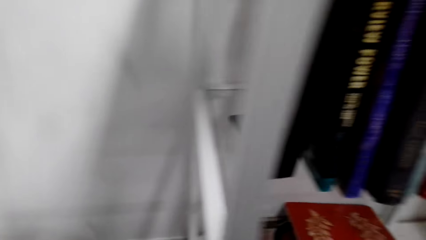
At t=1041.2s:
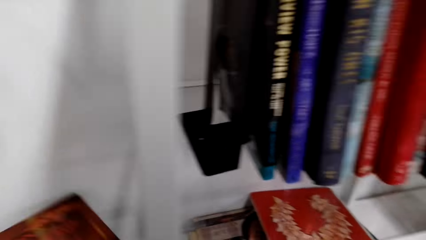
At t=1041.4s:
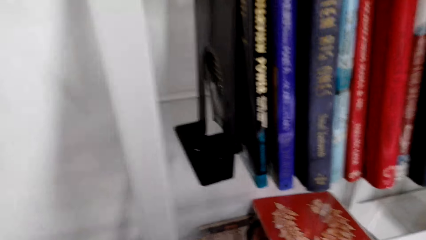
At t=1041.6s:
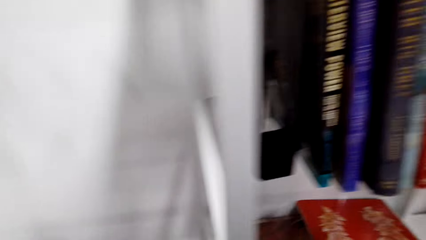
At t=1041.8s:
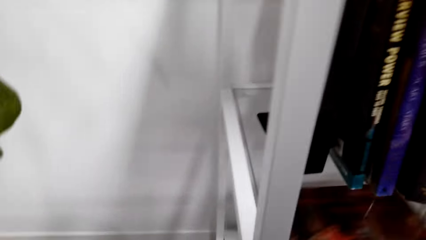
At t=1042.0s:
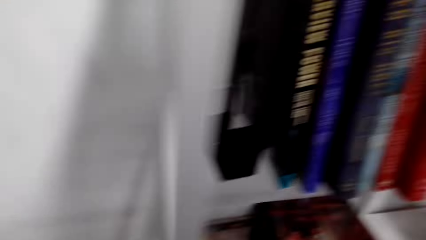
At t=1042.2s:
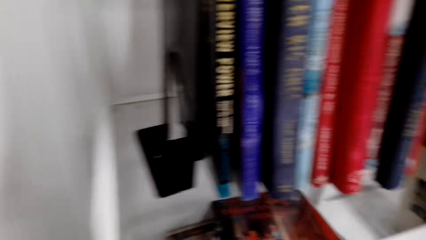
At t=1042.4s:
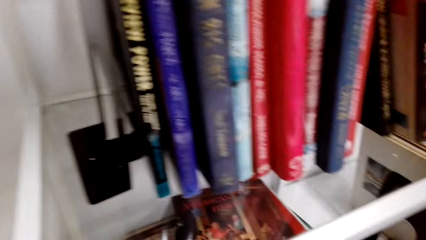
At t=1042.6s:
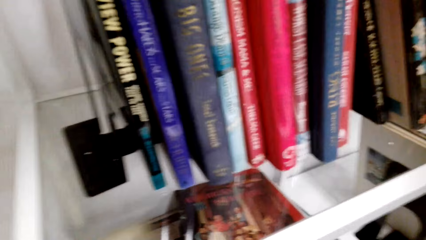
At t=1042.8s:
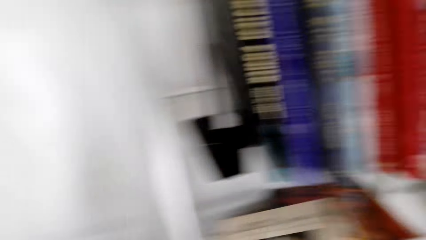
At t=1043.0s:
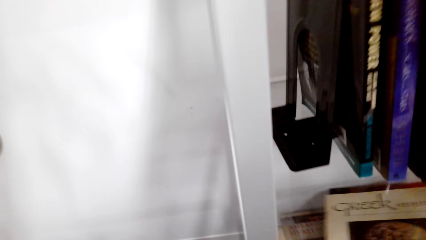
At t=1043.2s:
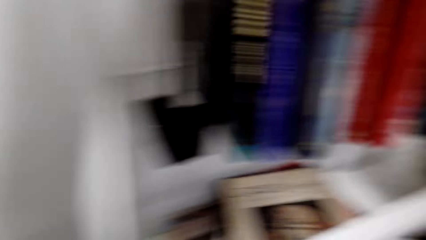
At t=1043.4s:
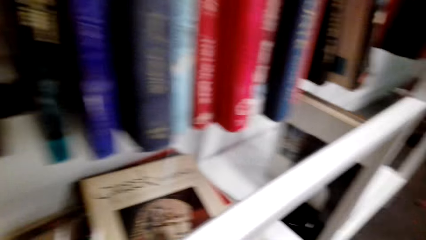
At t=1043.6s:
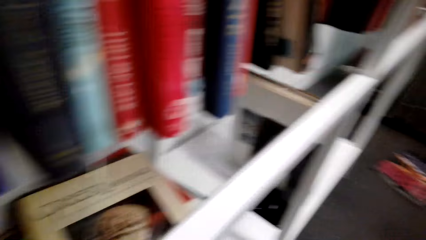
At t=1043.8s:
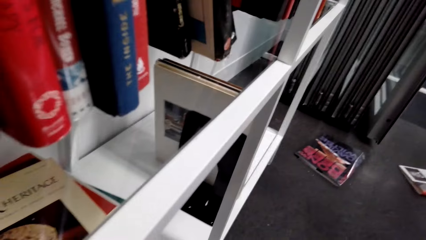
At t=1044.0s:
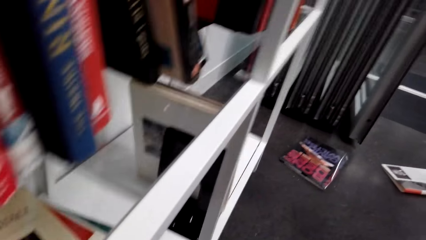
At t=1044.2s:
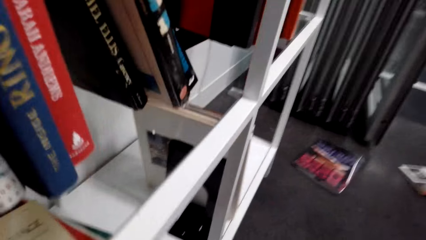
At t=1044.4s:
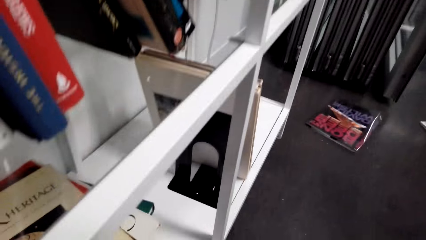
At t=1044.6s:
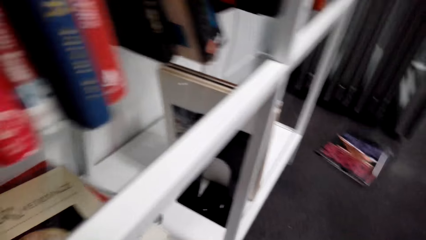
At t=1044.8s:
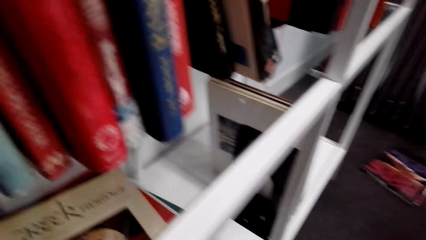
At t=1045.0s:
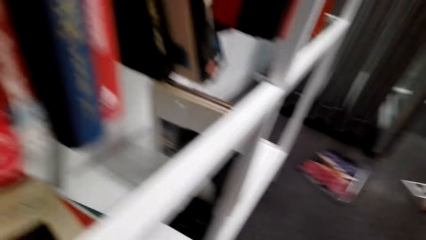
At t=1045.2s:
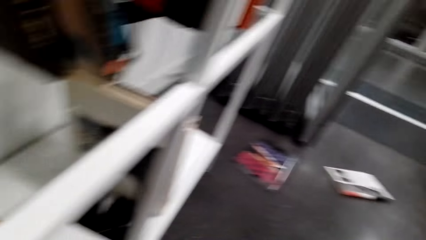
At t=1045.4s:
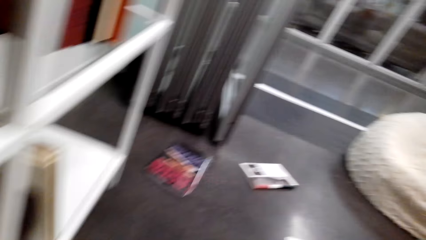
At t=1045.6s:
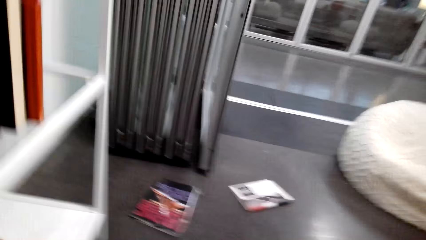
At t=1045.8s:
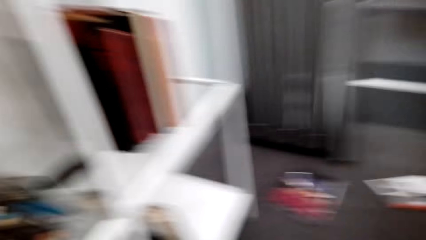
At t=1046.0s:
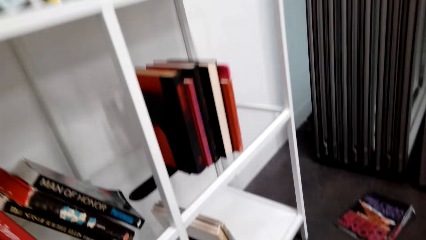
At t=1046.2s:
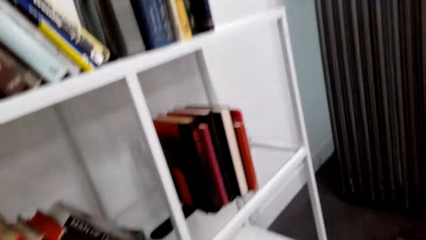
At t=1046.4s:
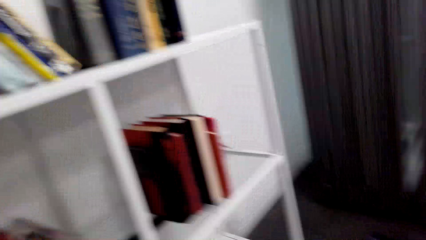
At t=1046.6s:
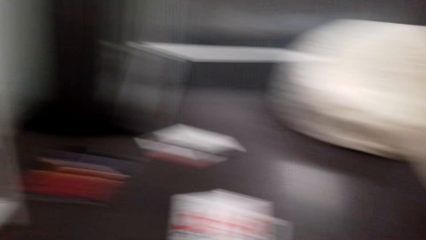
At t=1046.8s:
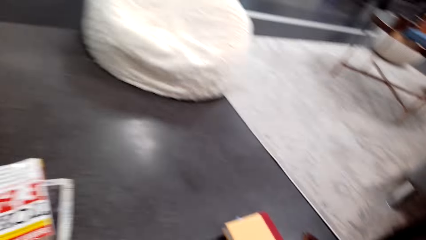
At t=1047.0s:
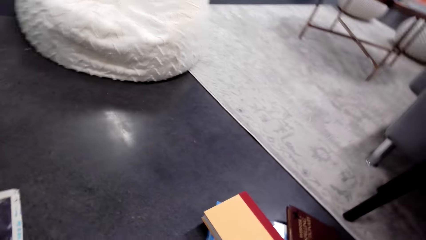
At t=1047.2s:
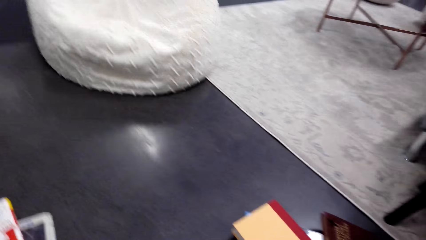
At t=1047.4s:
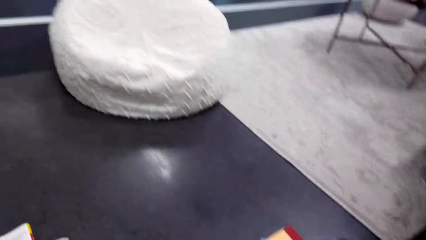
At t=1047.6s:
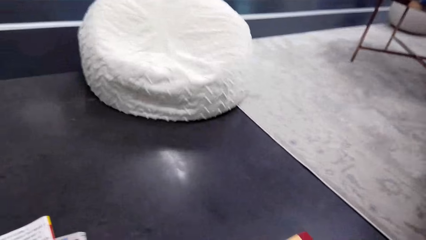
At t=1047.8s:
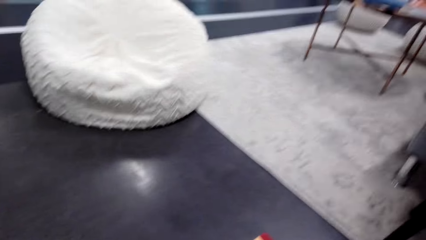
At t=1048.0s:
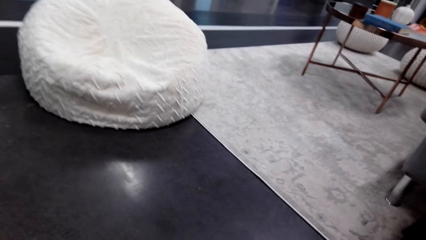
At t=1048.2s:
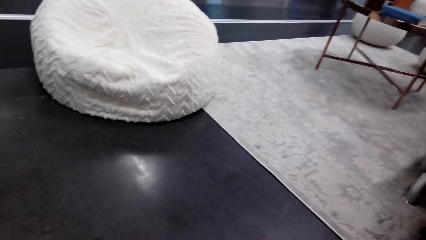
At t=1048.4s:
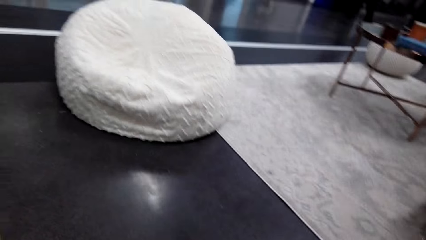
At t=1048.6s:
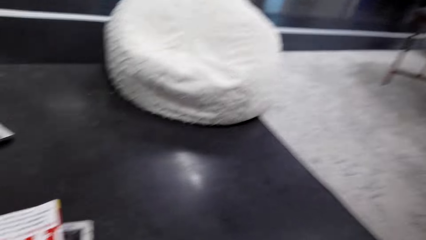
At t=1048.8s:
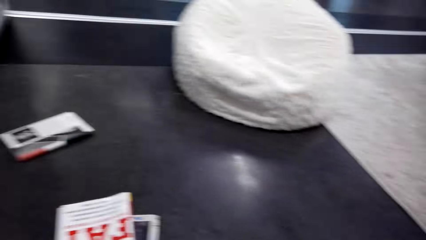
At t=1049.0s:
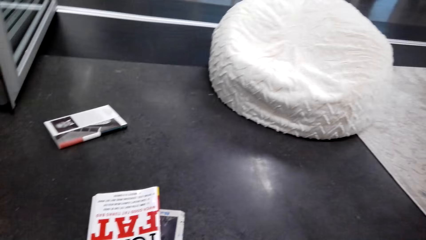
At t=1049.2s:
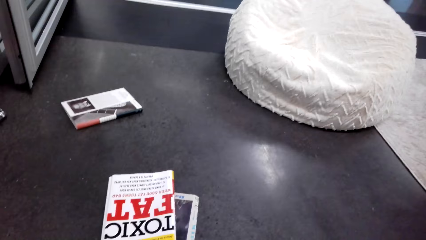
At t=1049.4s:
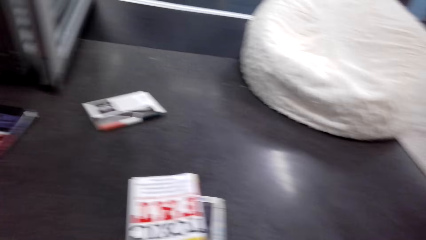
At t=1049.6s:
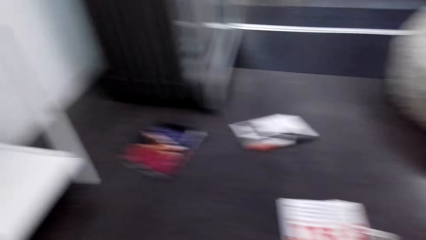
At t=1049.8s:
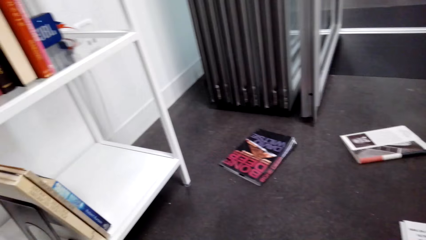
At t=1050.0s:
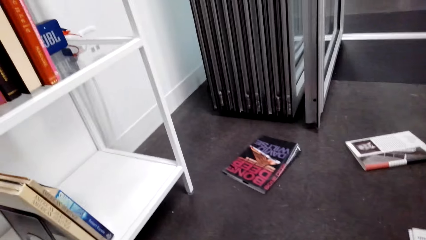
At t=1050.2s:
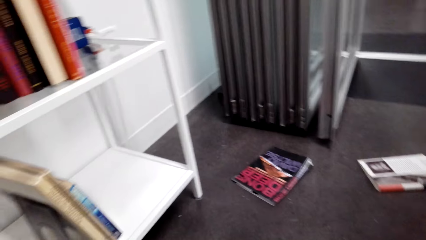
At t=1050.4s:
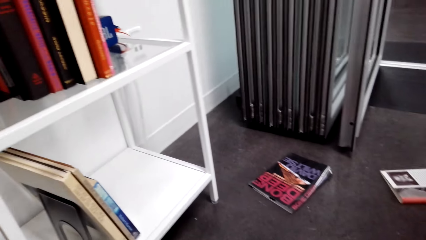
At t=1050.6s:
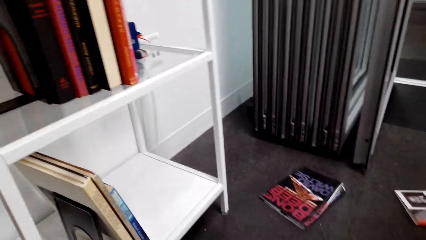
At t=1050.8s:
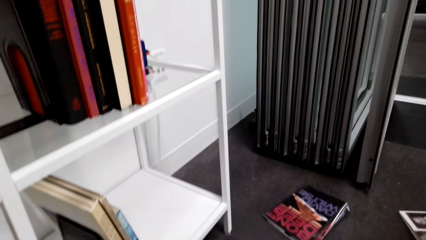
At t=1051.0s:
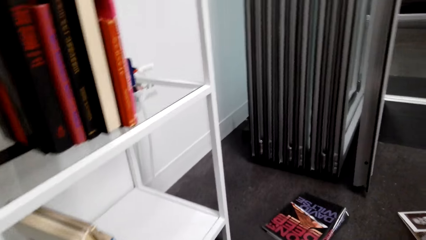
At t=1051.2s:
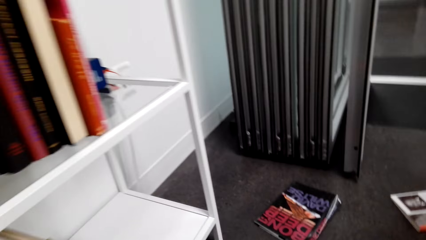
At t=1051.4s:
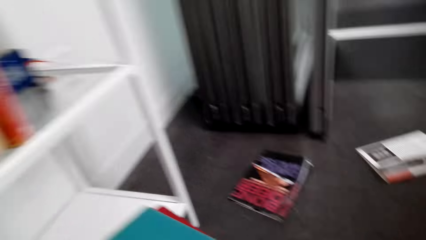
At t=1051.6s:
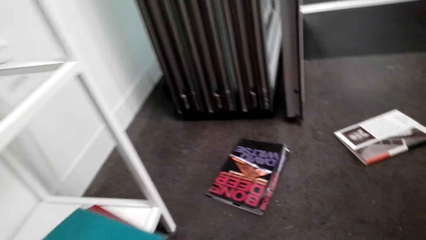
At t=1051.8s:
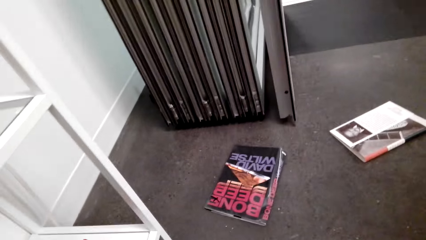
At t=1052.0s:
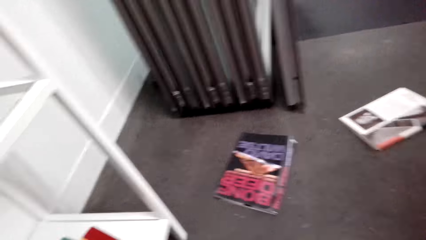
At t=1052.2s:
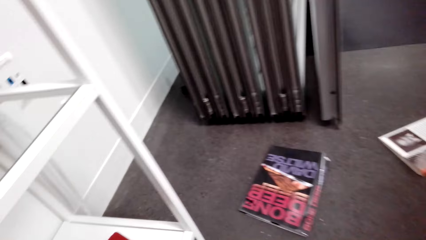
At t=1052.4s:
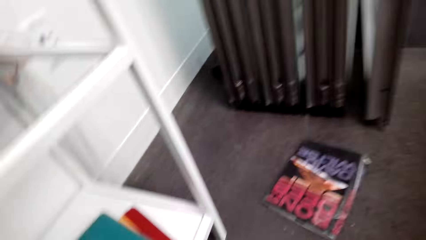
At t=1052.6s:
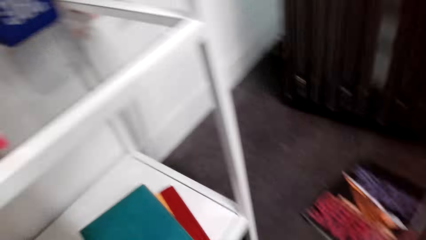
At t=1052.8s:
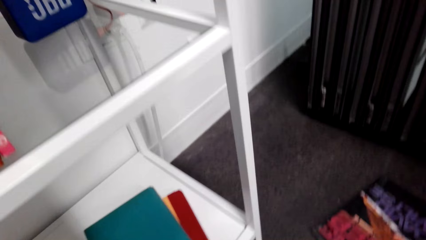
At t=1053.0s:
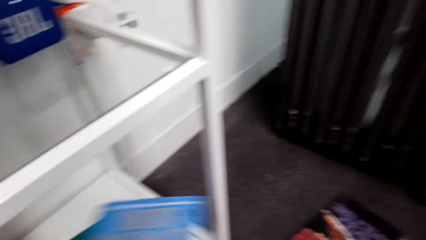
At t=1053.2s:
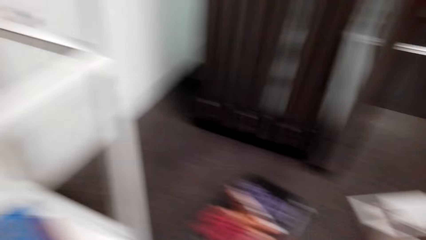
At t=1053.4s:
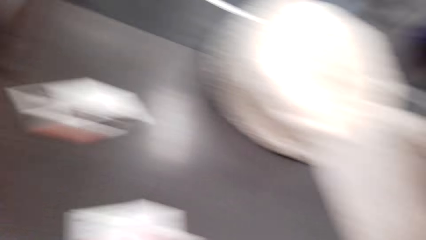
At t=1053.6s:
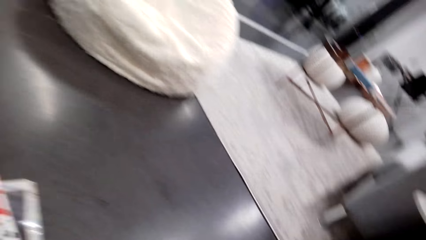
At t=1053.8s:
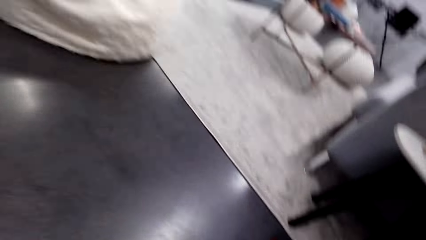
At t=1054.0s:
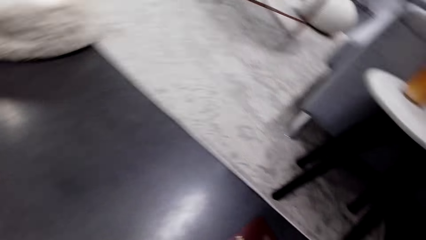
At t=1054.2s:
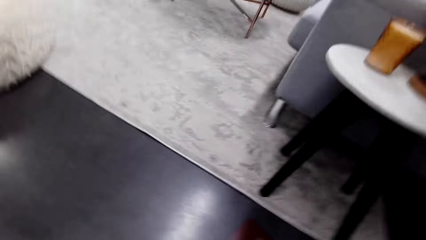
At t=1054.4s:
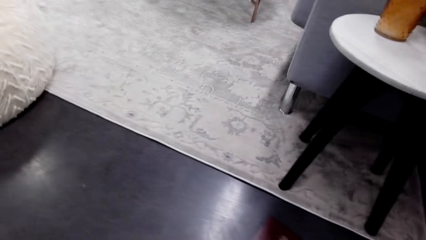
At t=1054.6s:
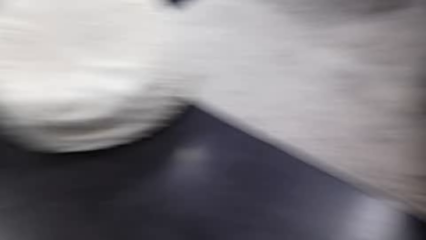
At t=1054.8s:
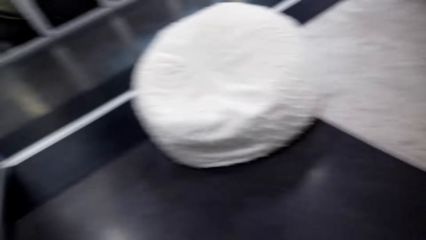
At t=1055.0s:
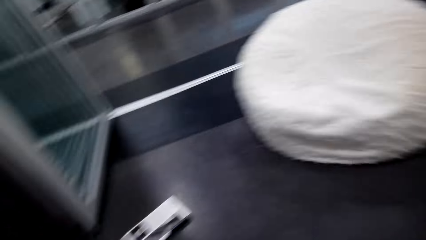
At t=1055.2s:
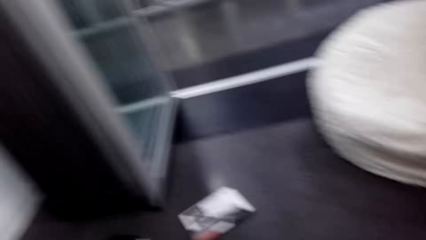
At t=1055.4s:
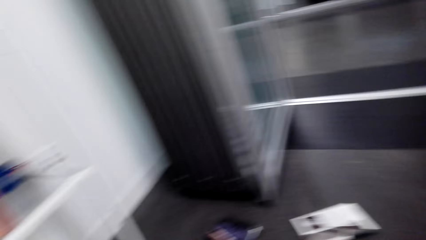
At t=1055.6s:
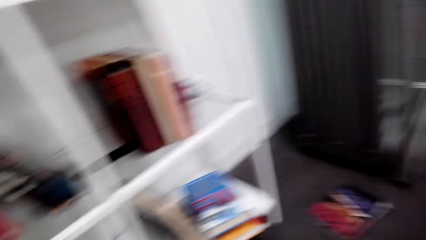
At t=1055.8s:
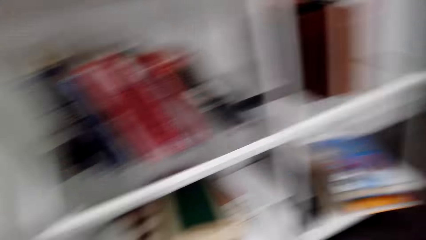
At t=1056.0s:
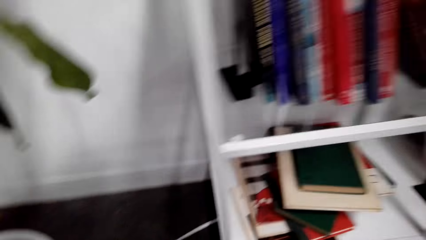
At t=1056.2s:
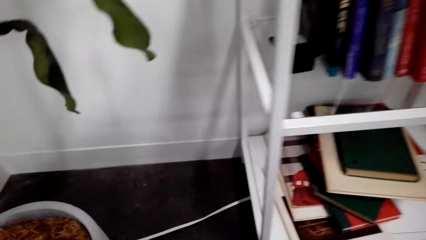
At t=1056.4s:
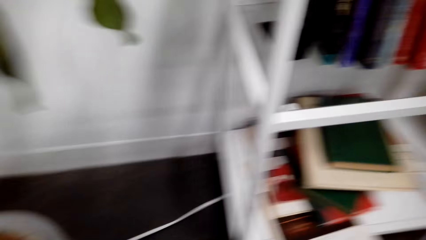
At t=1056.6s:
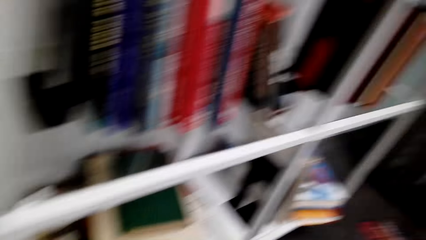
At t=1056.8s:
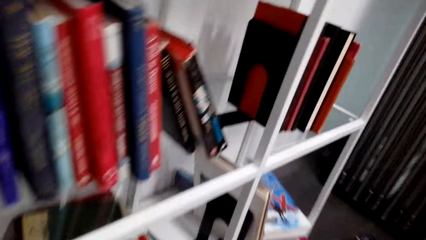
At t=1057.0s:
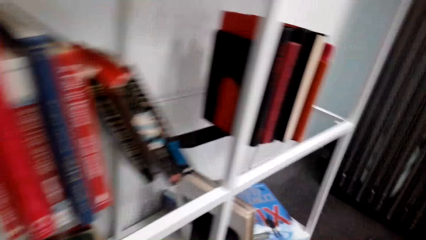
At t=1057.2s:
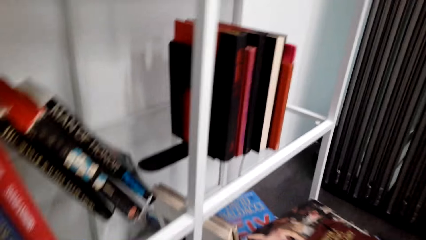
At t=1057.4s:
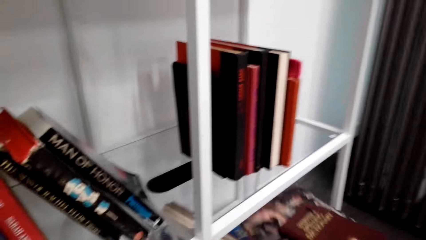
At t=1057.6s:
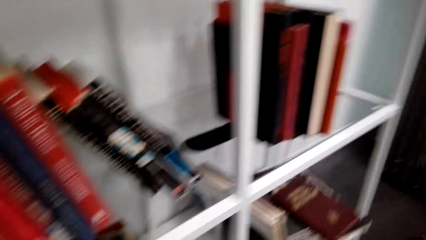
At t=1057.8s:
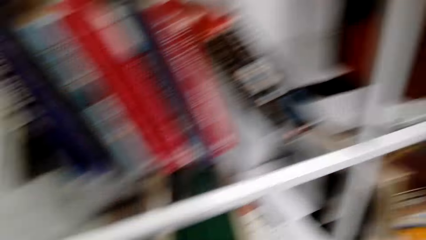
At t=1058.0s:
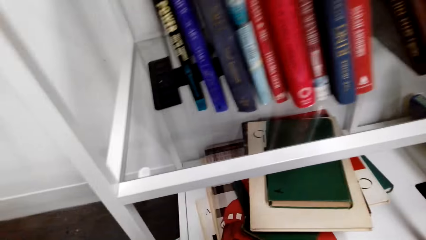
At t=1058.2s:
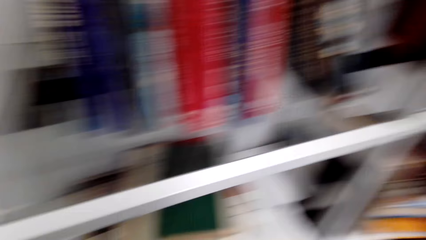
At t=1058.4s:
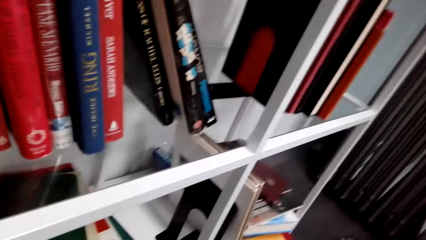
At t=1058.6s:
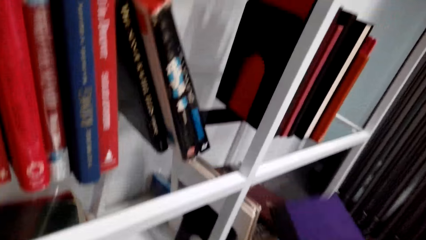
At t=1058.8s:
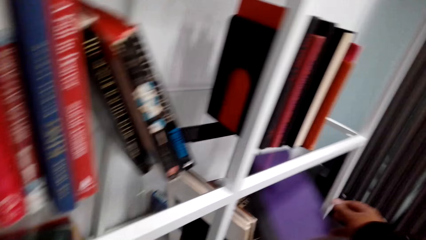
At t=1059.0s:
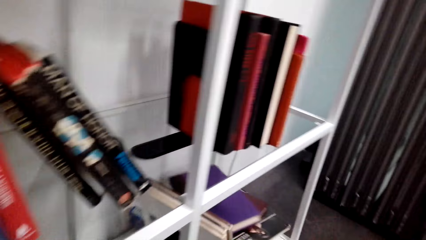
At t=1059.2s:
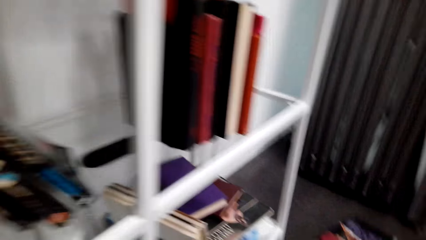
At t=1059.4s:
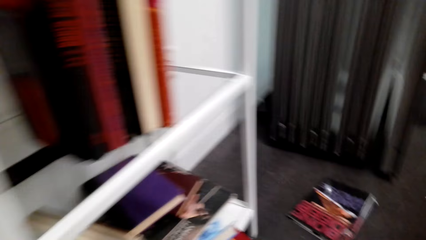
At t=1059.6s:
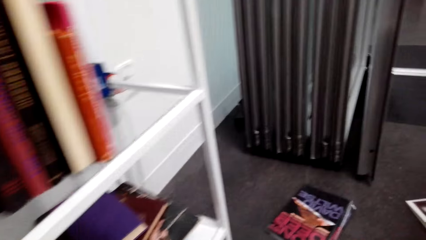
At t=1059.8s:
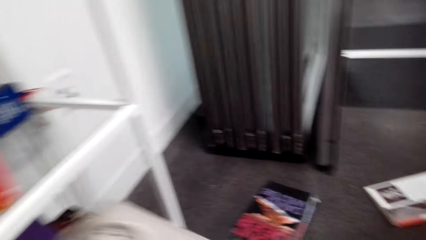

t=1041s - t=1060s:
The camera wearer arranges the books on the shelf. They grab a book. They put the books on the shelf. They put the books on the shelf again.
